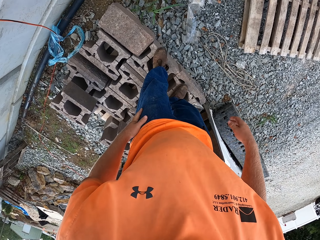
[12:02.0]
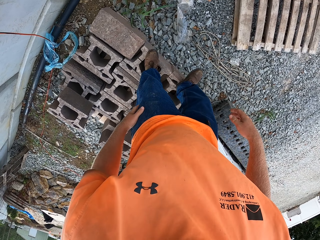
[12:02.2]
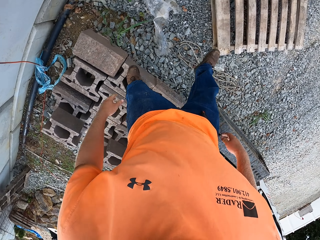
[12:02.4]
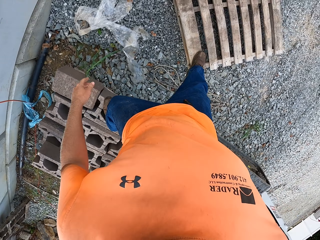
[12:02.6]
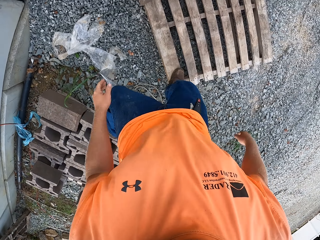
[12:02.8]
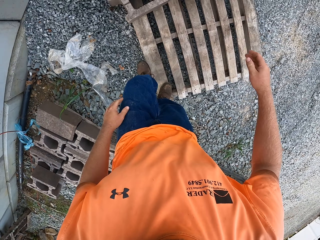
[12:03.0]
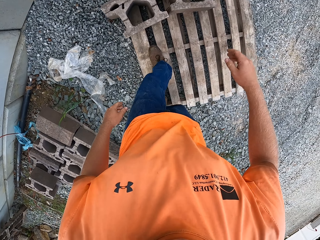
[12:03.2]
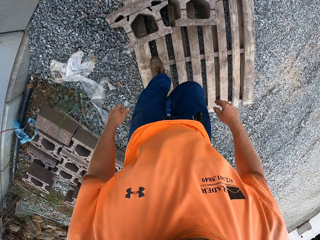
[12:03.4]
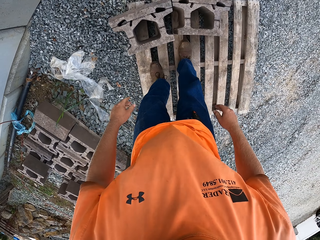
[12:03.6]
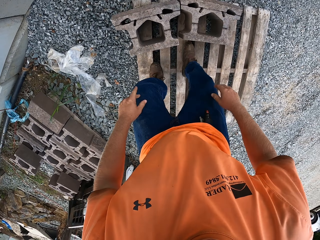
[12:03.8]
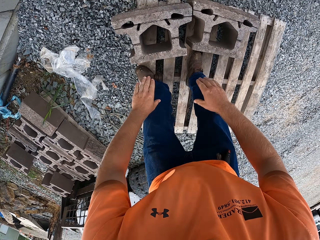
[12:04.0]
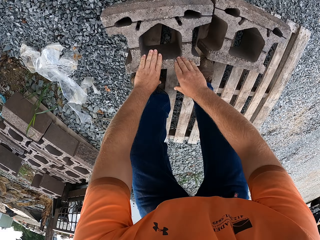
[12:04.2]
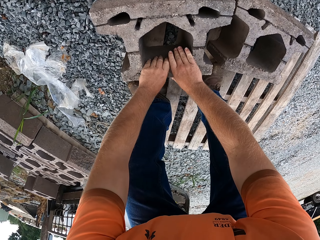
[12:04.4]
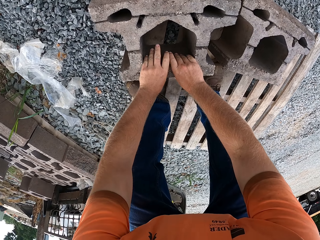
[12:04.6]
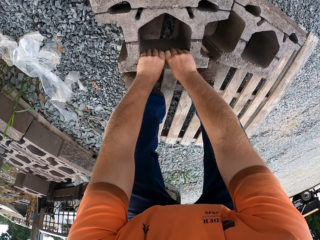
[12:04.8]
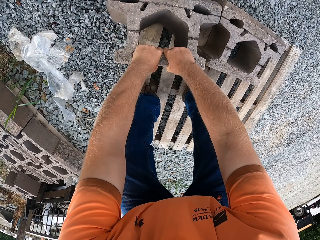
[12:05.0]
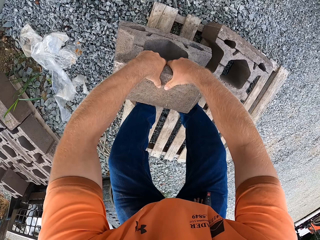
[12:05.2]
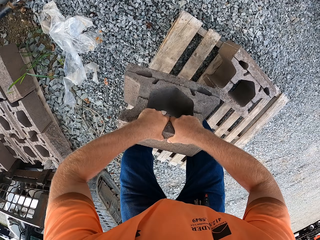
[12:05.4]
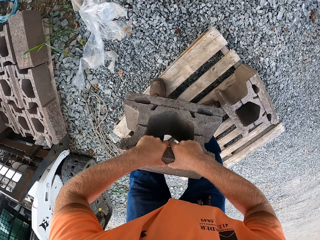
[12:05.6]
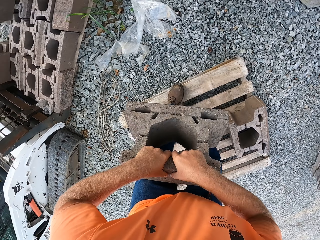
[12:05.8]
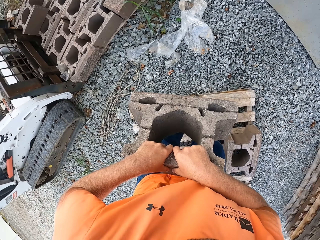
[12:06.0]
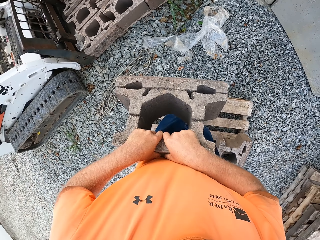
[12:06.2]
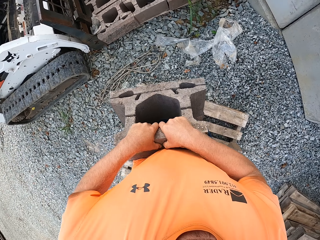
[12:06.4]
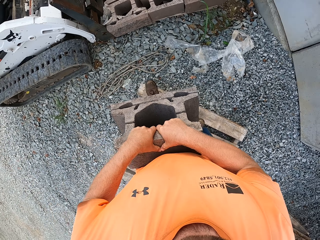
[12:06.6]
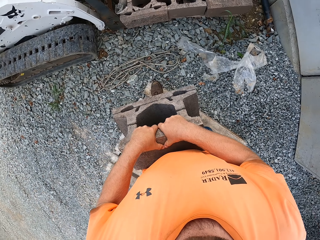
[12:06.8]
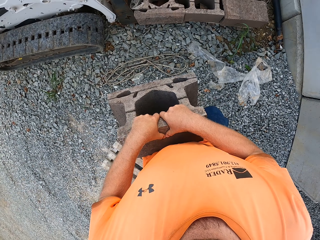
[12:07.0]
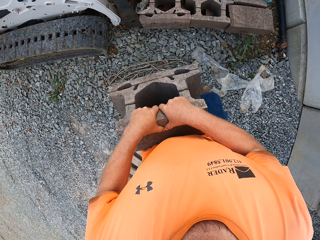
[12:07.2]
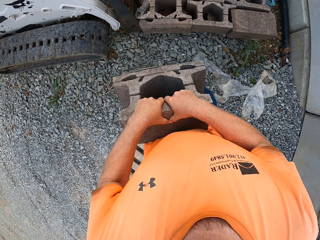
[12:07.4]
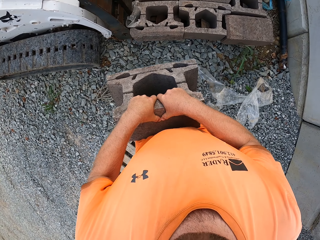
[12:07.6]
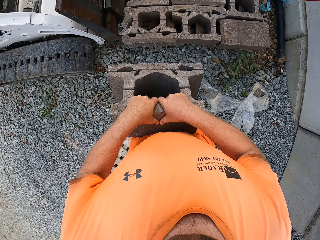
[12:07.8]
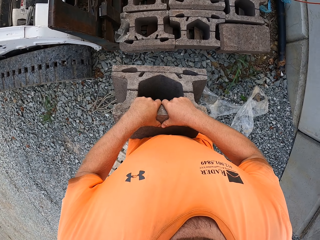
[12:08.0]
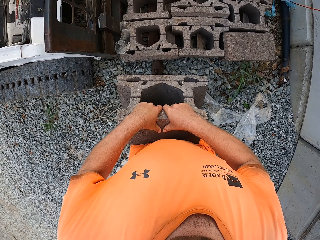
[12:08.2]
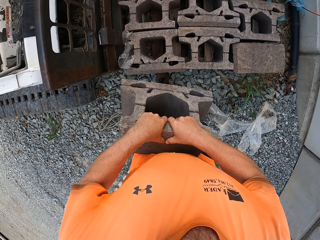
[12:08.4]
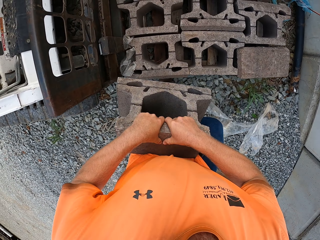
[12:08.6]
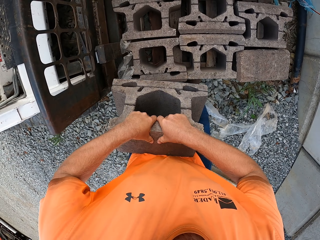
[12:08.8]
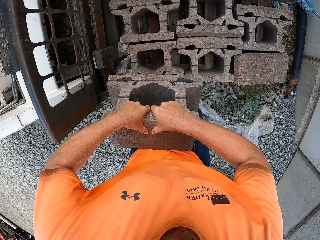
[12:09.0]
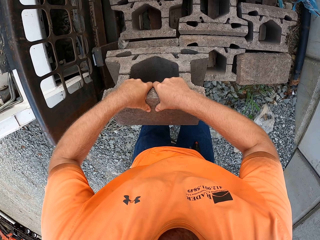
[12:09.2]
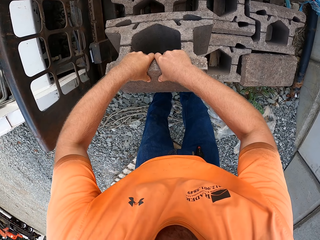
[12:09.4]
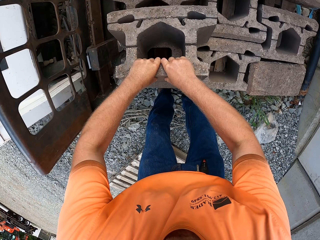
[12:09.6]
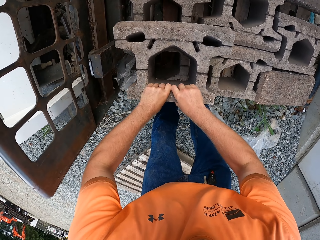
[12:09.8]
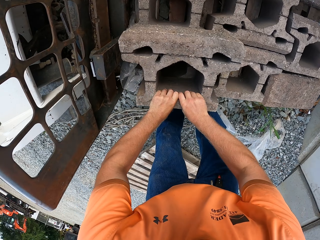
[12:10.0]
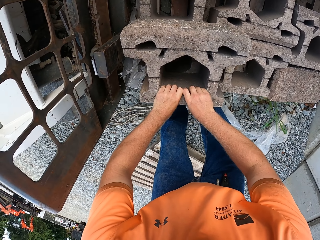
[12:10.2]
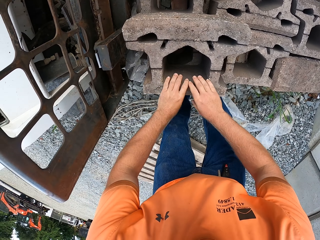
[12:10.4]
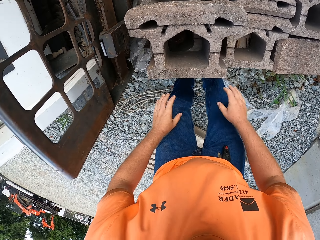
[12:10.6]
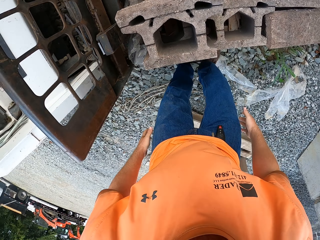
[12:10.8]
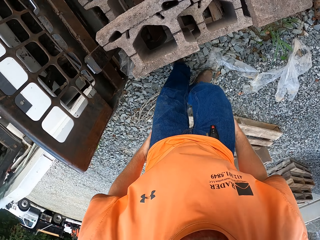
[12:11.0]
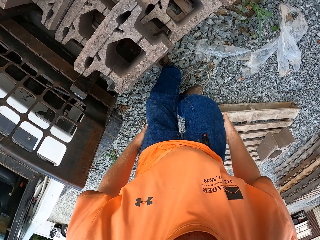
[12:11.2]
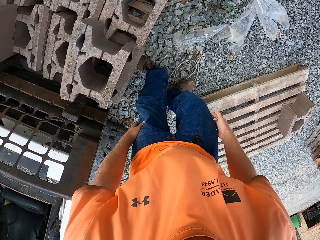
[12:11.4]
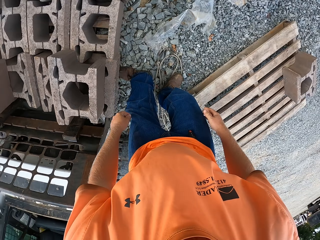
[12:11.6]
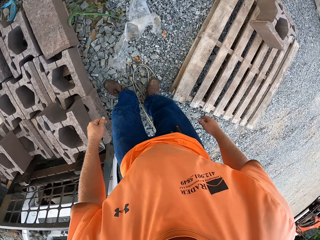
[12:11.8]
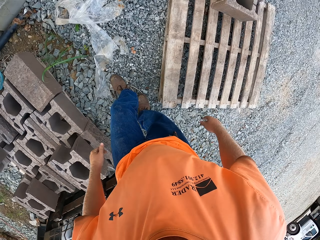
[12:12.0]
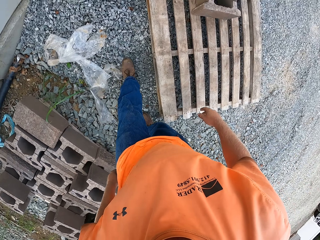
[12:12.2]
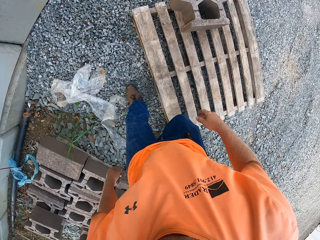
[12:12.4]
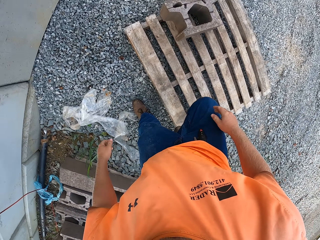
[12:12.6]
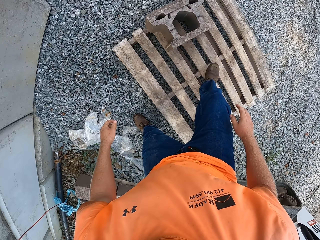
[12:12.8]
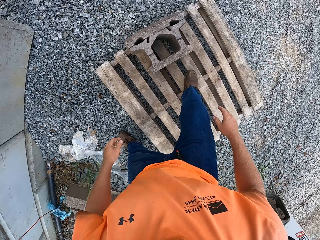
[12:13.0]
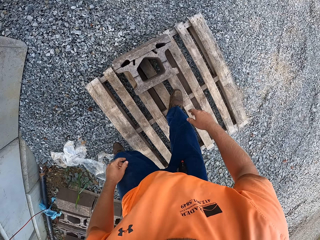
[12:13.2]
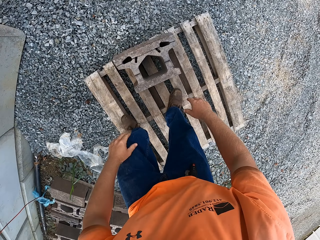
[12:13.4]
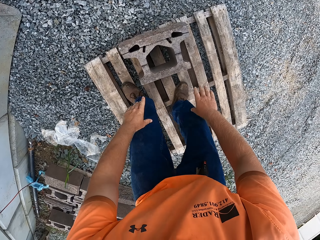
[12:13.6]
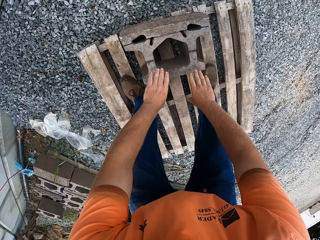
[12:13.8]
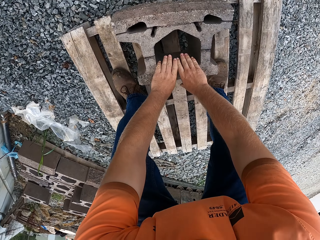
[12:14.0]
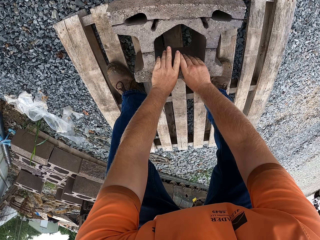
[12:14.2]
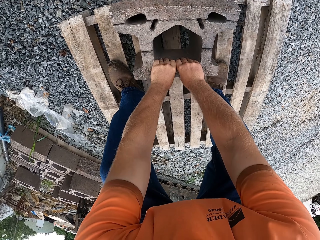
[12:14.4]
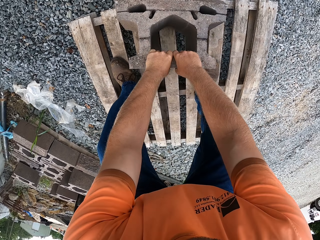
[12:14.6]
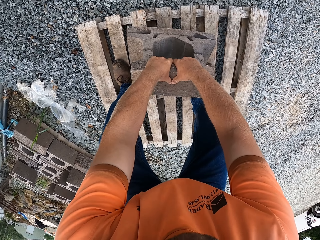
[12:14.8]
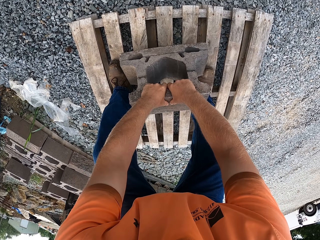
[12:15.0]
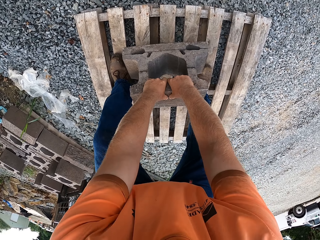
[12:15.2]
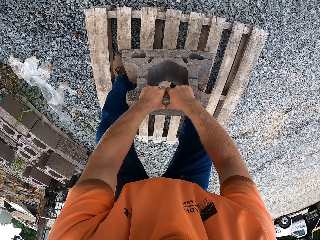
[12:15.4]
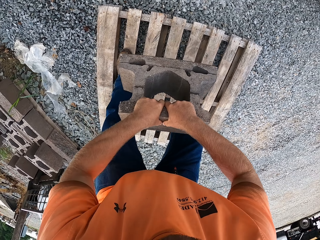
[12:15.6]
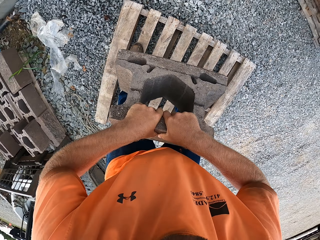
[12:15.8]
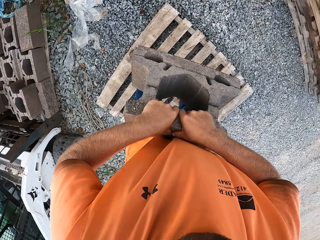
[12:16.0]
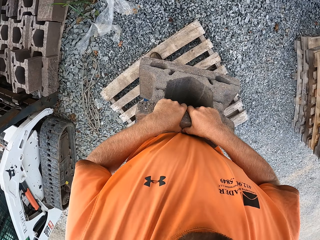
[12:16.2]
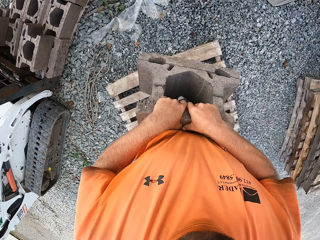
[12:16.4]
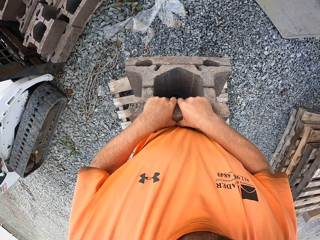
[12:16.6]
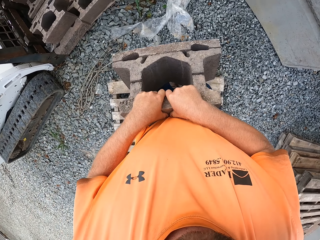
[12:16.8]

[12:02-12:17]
The camera wearer places his right leg on the pallet from the blocks. He walks around the site. He places his left leg on the pallet from the blocks. He picks up a brick or block, and carries the block from the pallet with both hands. He climbs down the pallet to the ground. He places the block in his hands on the blocks. He wipes his hands on his pants. He places his right leg on the pallet. He walks around the site. He places his left leg on the pallet. He carries a block from the pallet with both hands. He picks up the brick.

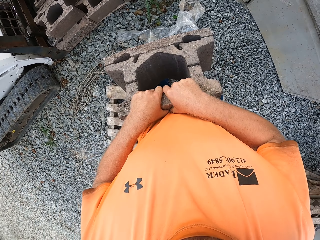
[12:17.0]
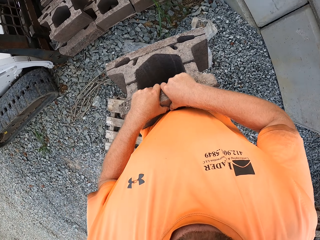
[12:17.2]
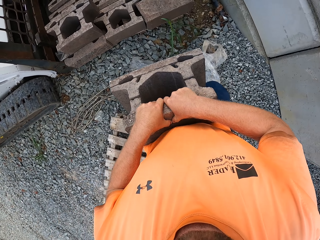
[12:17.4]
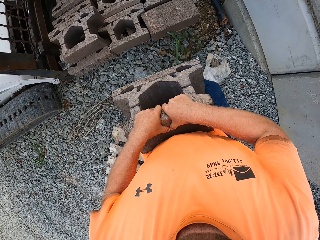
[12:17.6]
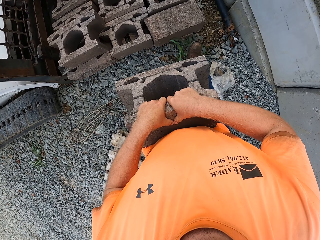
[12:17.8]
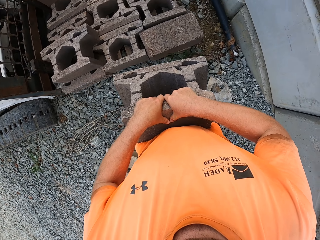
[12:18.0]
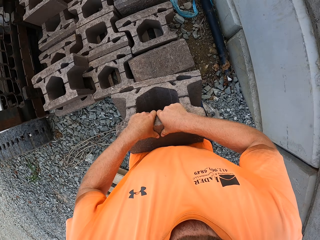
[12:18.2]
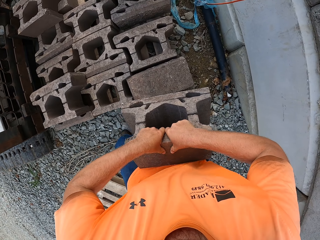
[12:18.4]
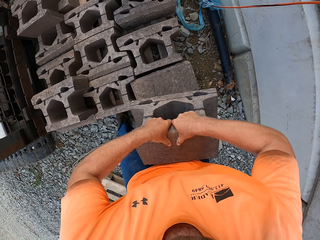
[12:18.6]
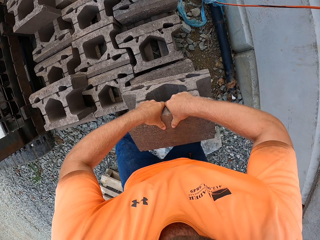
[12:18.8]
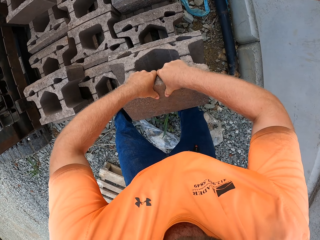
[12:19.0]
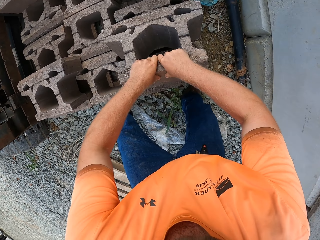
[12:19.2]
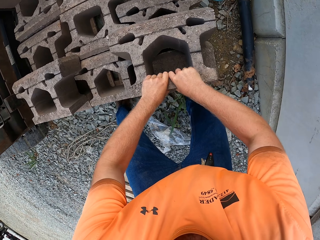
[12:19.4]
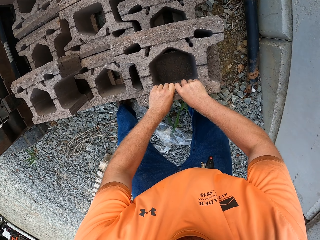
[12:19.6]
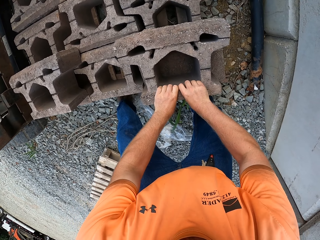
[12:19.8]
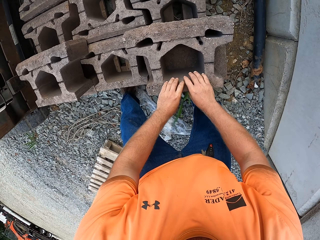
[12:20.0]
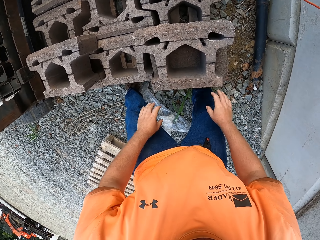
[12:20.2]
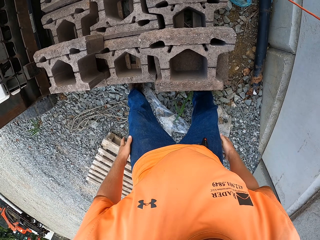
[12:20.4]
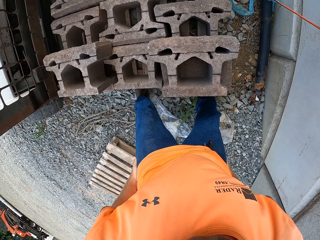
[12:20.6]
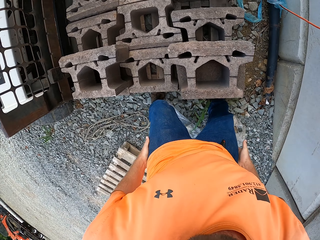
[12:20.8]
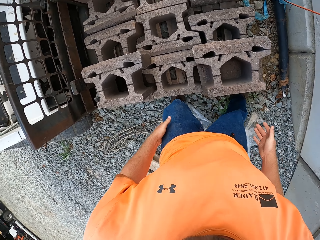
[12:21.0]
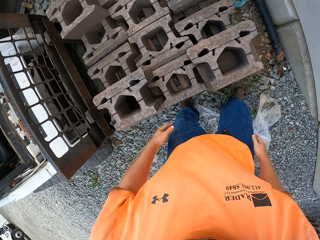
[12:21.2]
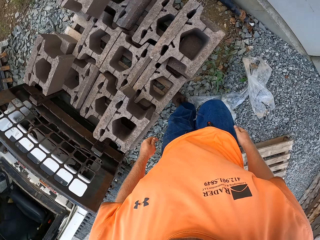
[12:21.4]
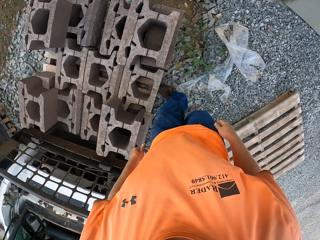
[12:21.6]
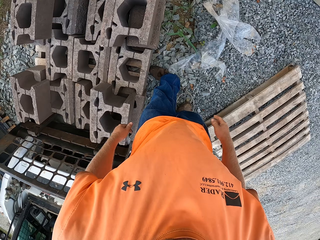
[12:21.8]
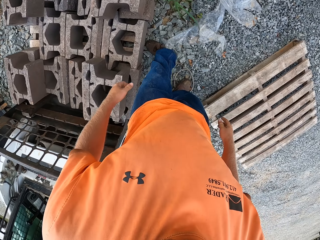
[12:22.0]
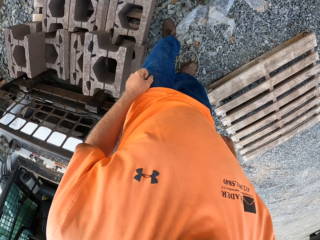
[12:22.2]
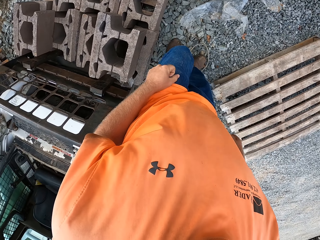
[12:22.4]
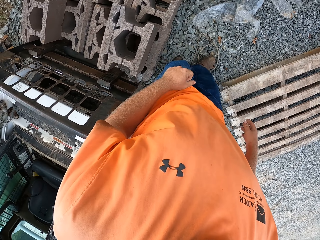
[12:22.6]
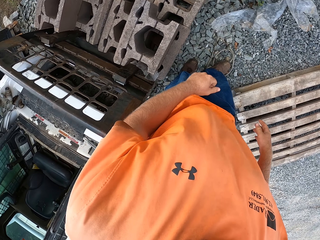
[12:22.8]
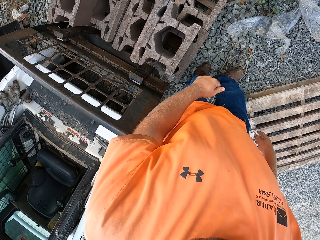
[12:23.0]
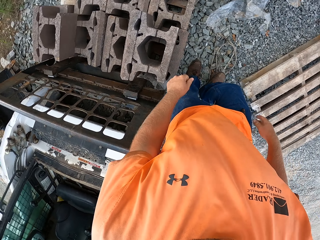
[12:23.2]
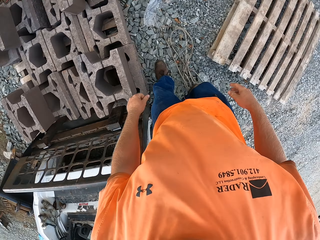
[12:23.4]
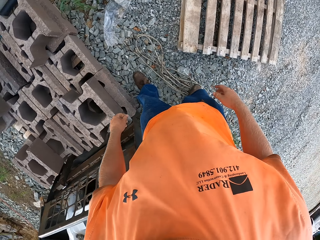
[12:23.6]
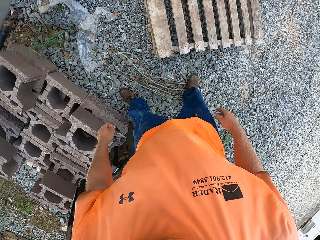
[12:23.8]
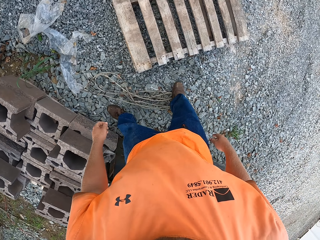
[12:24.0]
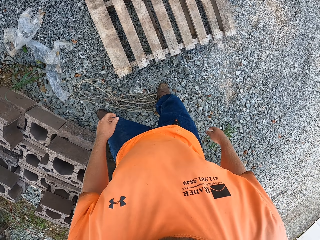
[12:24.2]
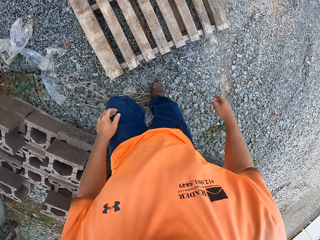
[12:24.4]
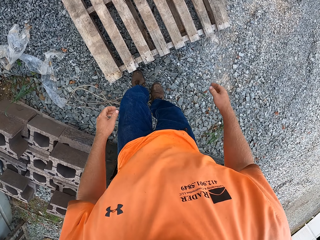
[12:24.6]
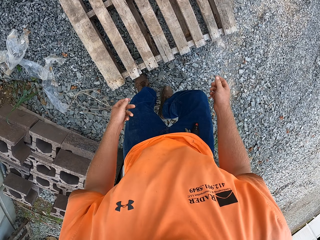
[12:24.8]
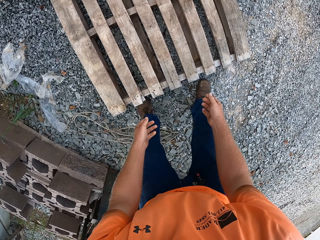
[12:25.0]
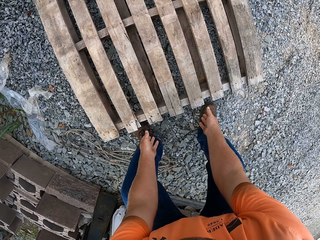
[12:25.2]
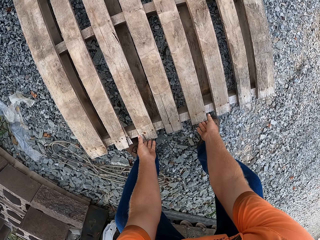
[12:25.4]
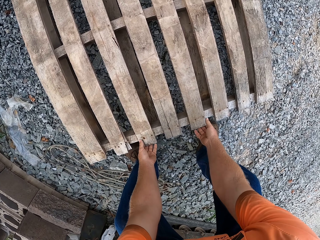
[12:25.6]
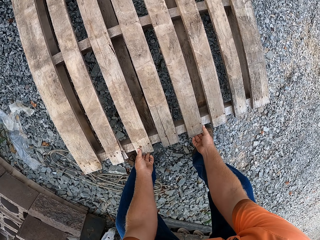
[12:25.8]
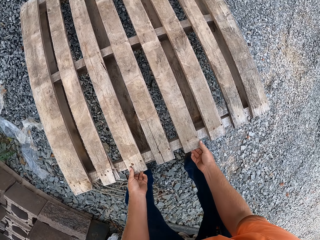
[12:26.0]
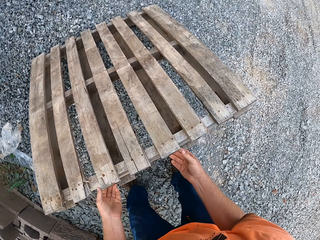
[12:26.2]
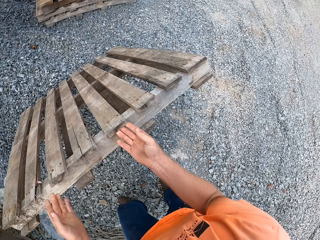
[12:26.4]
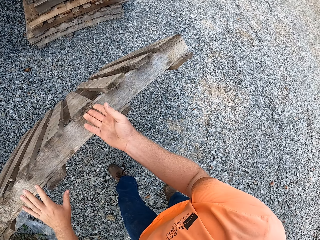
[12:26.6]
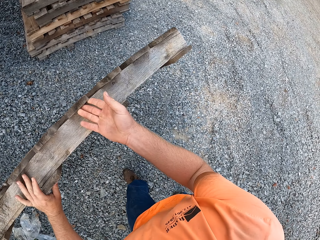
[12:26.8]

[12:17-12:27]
The camera wearer climbs down the pallet to the ground. He carries a brick or block. He places the block in his hands on the blocks. He wipes his hands on his pants. He lifts the pallet from the ground with both hands.
